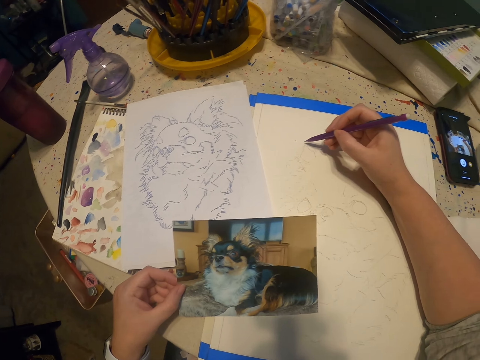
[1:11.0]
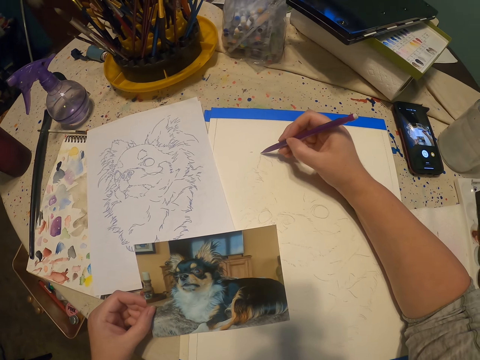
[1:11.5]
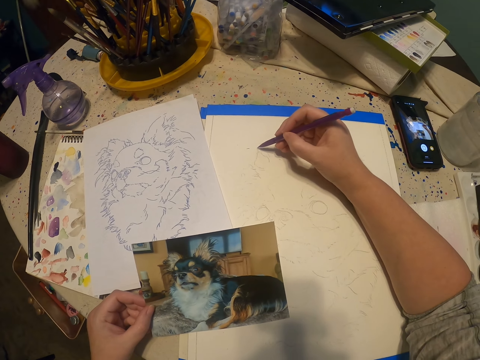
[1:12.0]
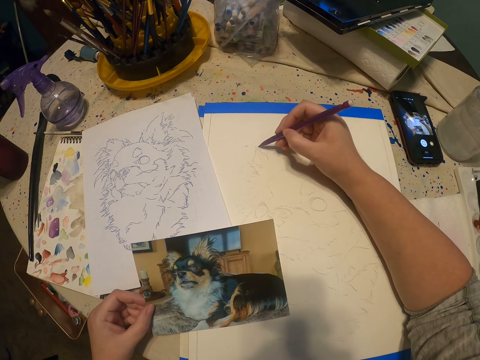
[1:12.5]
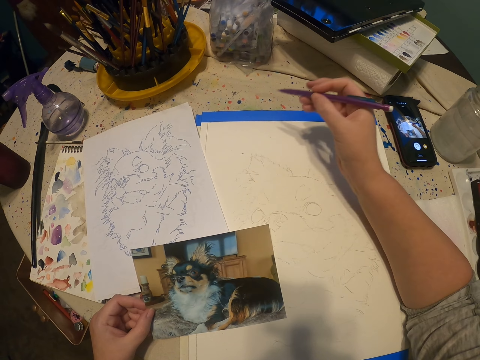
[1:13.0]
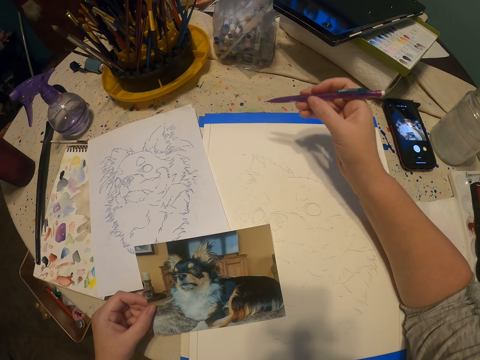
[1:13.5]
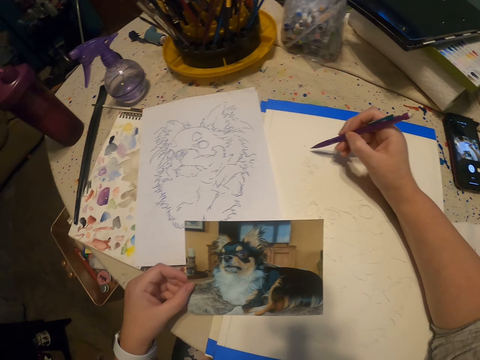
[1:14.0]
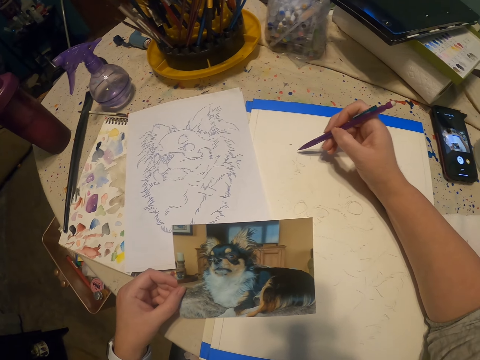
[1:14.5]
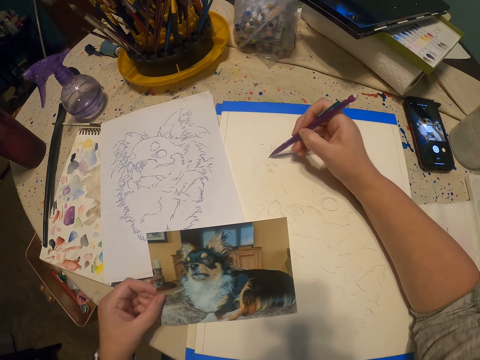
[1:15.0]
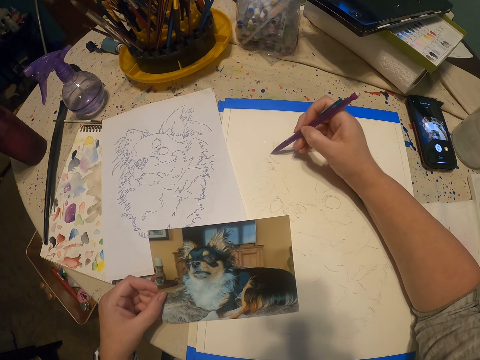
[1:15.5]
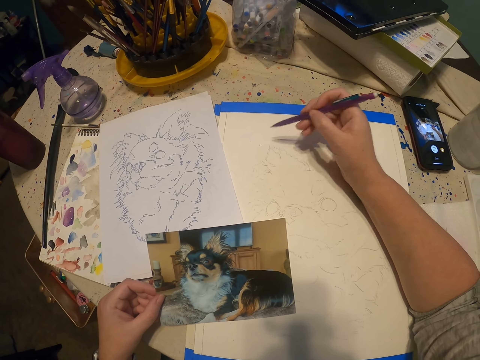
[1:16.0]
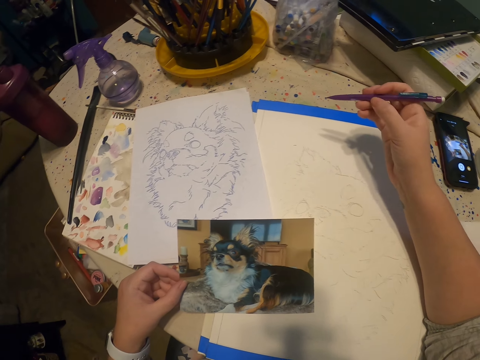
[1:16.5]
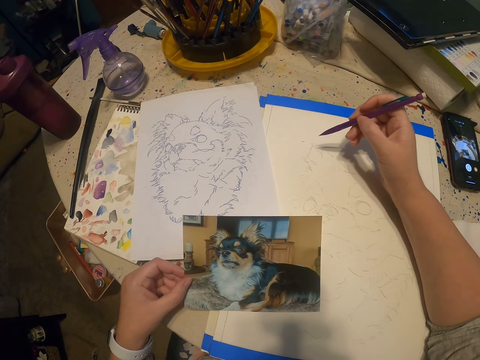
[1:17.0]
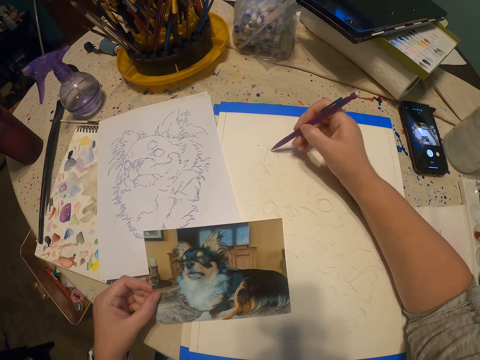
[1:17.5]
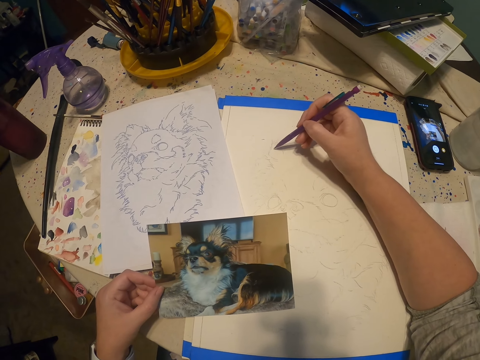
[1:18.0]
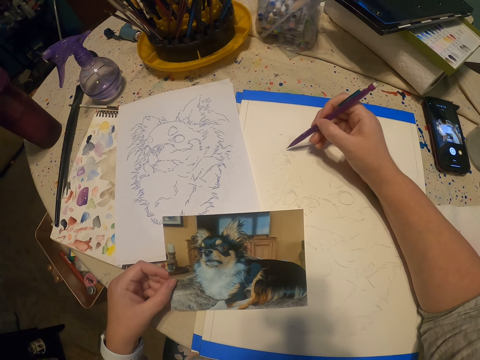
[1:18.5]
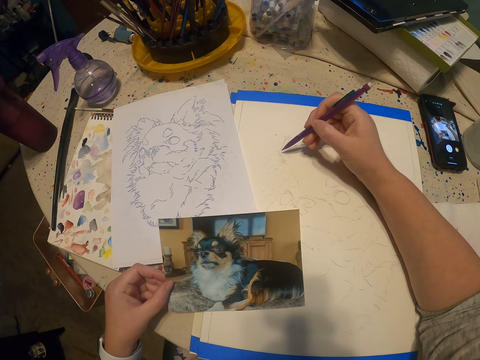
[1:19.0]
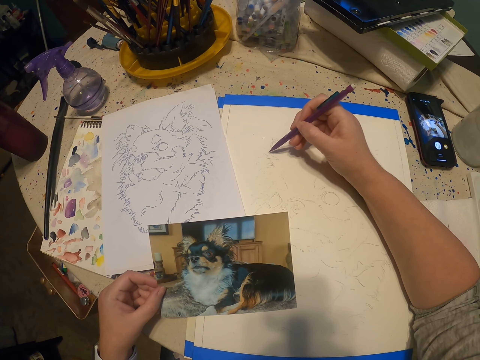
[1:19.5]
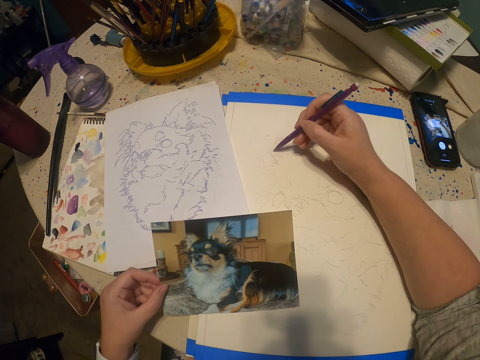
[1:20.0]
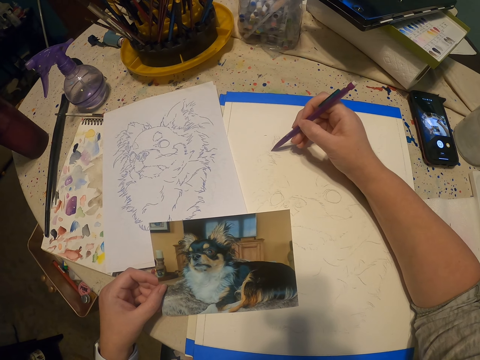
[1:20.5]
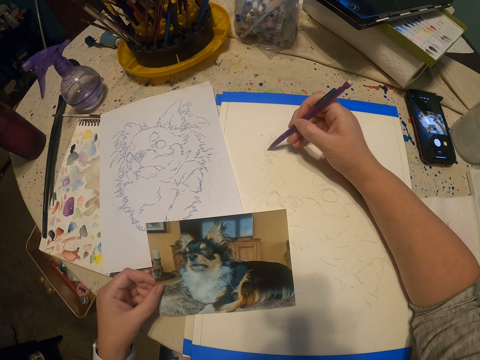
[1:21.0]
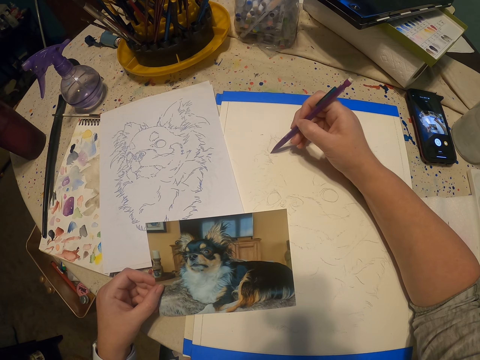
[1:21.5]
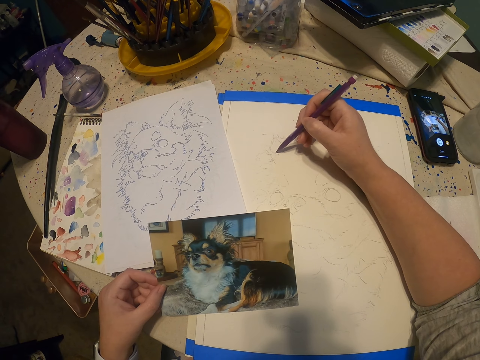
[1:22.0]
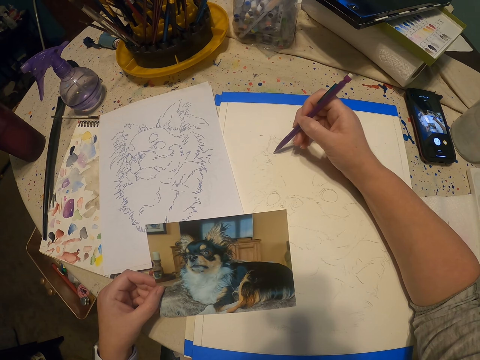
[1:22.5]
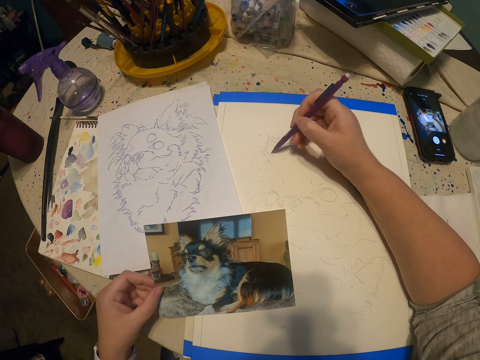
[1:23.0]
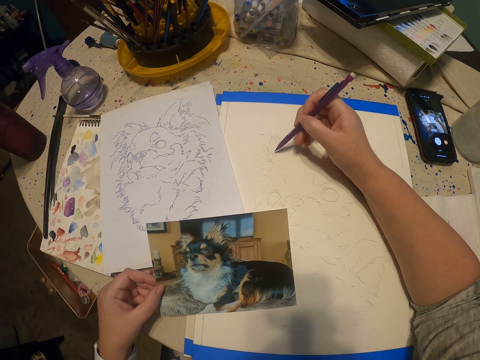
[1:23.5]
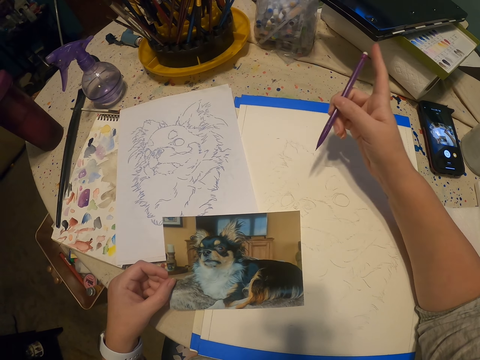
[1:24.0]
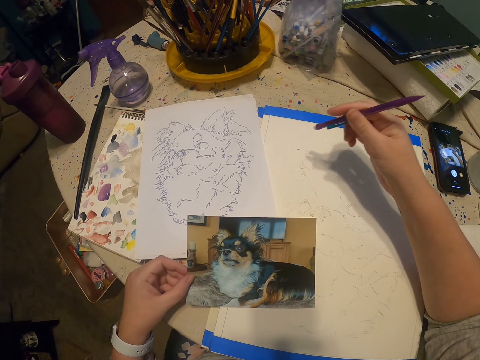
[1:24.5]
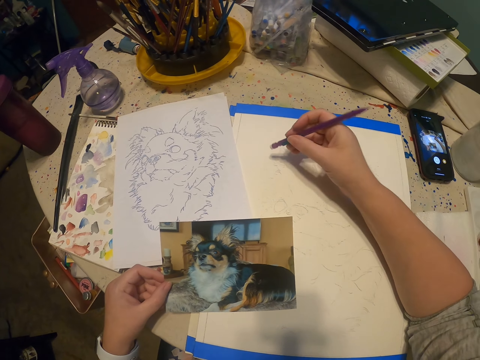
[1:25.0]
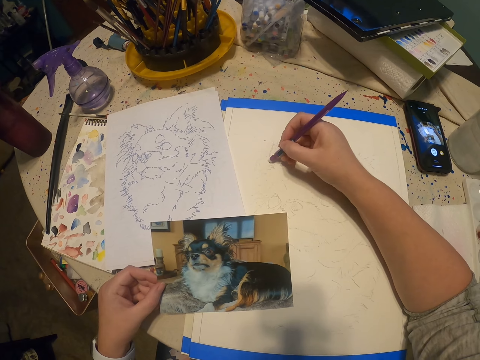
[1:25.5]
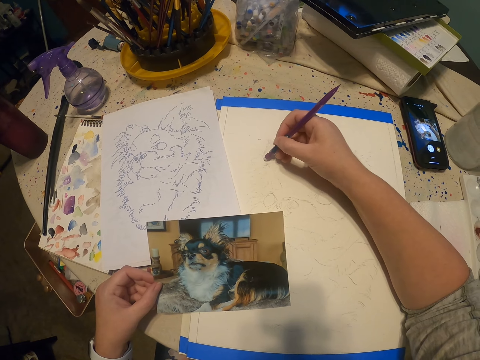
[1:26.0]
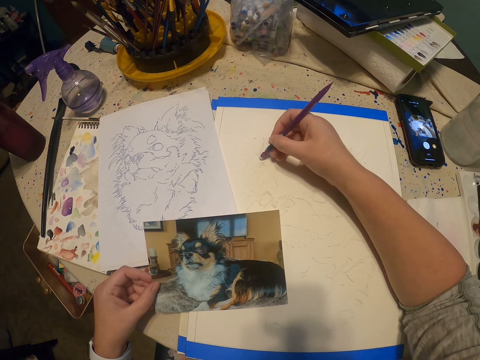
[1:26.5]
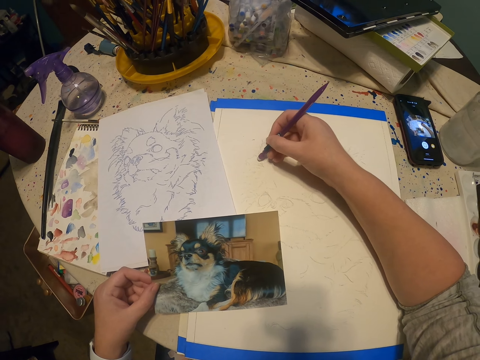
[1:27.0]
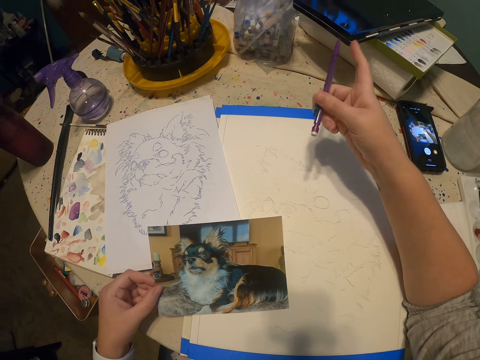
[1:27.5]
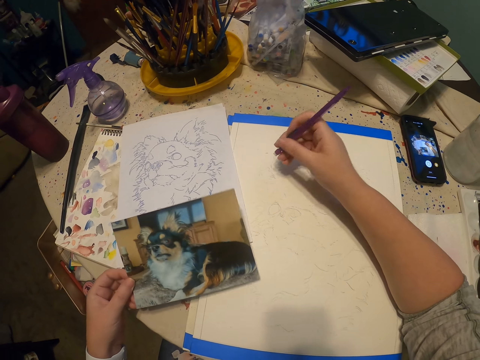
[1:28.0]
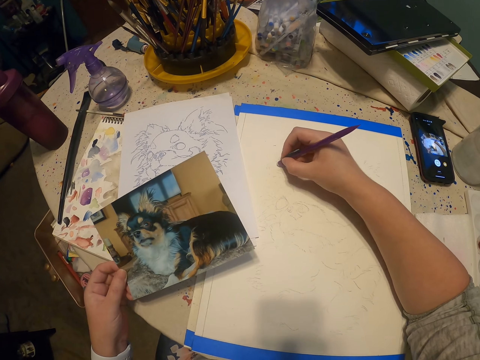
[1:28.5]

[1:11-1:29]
The camera wearer flips a pencil with a hand. They rub a sketch with a rubber.

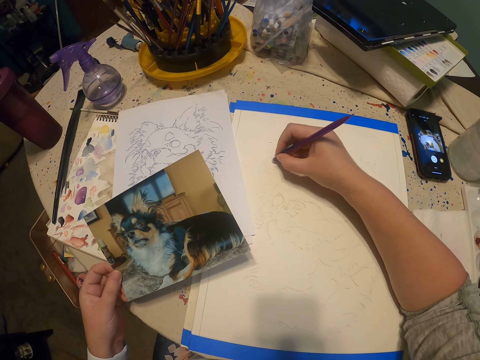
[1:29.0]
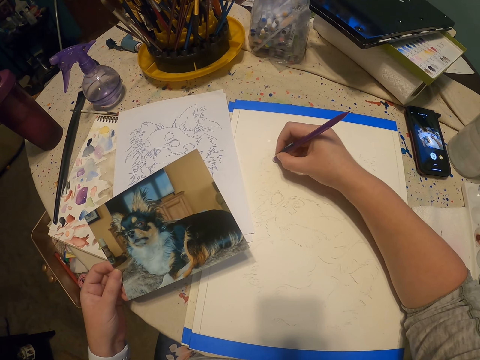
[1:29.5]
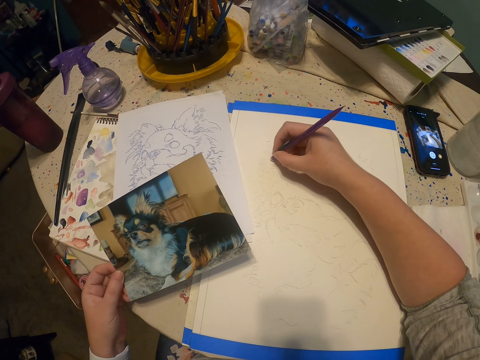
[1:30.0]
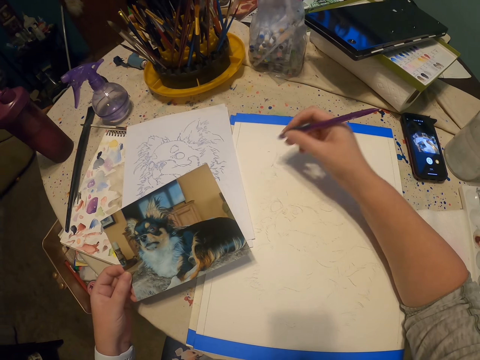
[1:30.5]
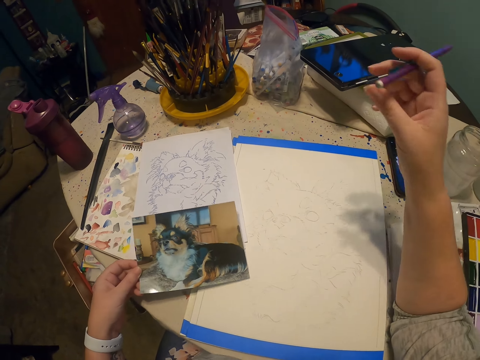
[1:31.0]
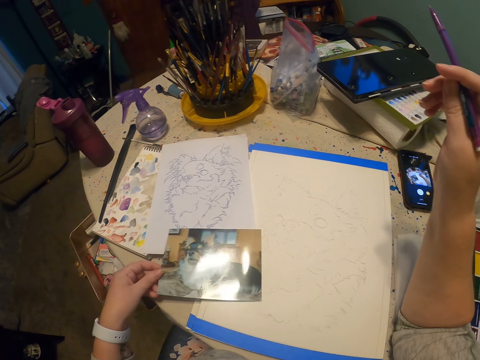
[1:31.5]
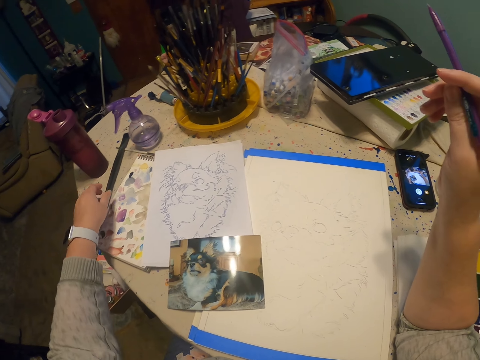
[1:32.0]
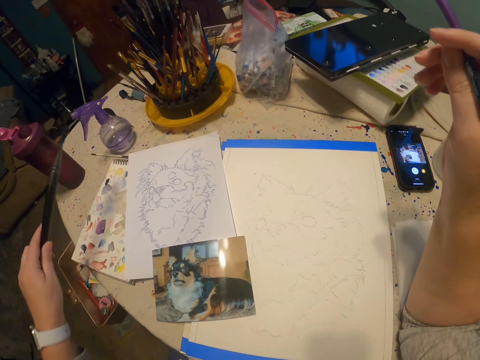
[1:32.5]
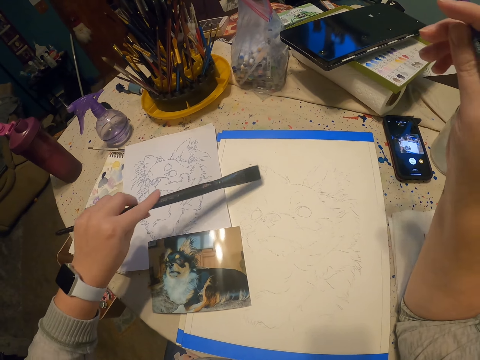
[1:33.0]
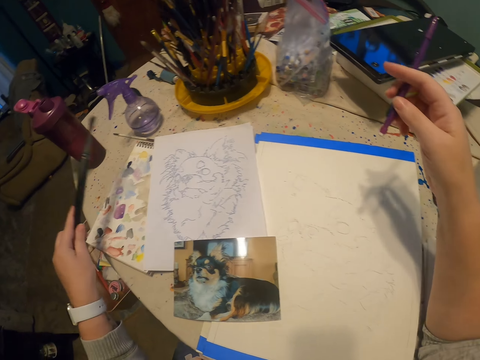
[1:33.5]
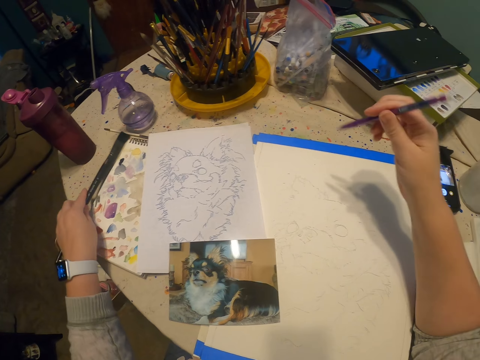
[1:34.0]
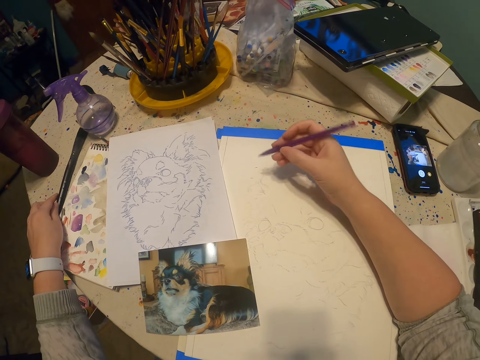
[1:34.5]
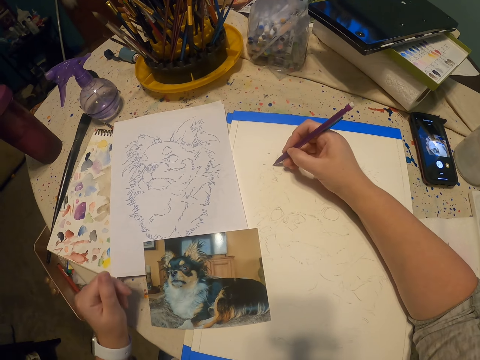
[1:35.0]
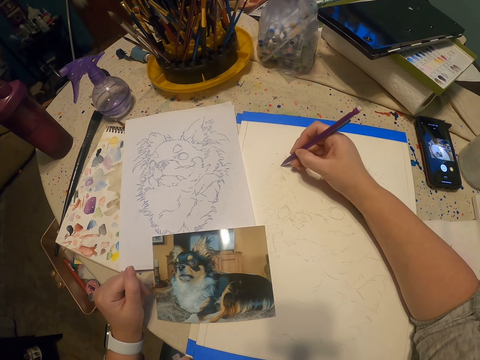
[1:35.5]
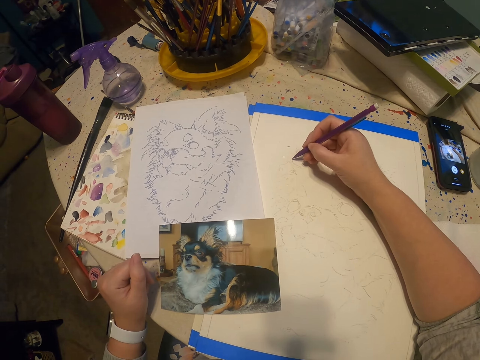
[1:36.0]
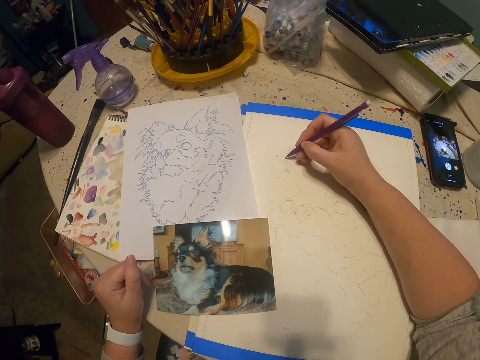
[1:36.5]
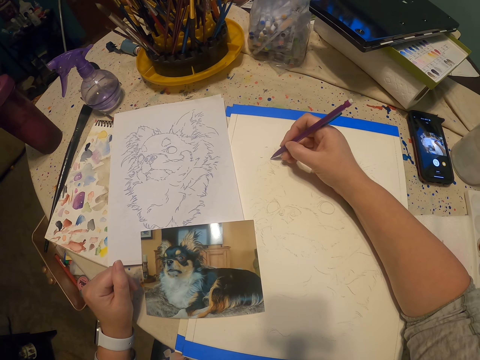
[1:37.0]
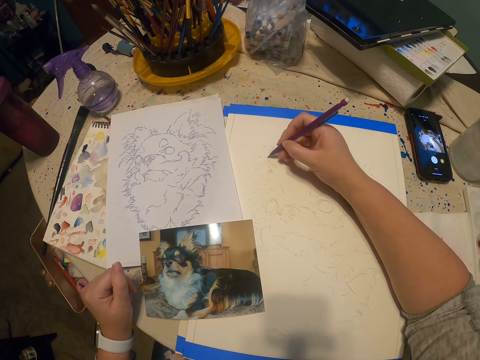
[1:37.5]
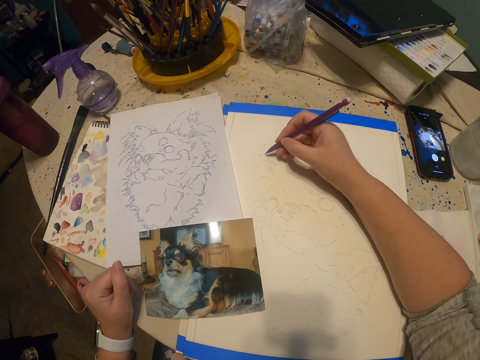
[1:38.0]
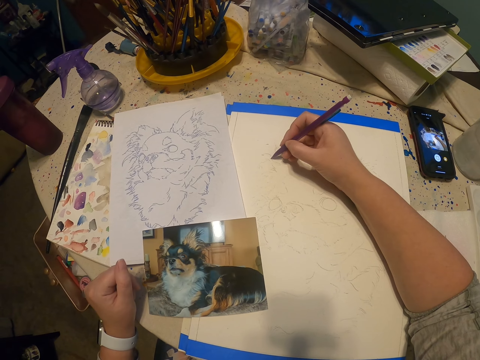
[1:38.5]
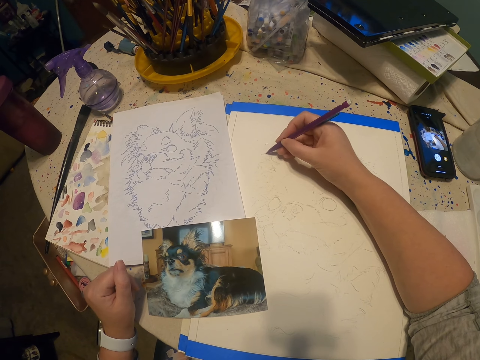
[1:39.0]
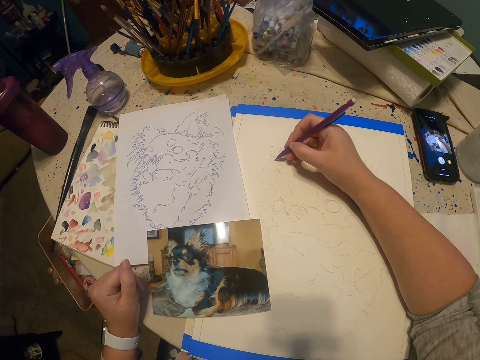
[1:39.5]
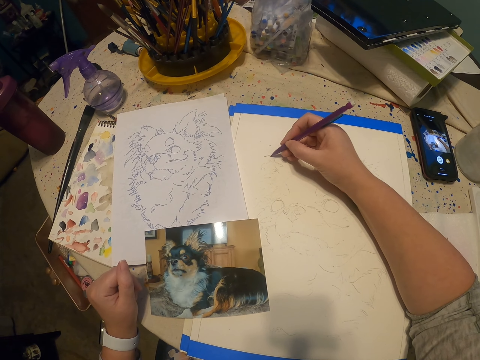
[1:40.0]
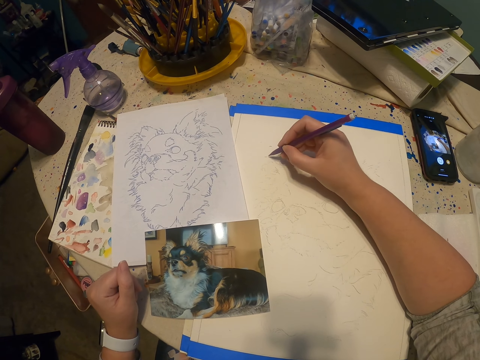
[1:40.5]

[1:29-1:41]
The camera wearer flips a pencil with a hand. They put down a portrait on a drawing book. They pick up a paintbrush on a table. They wipe dirt on the drawing book. They put down the paintbrush. They put a hand on the table. They draw a sketch of a dog on the drawing book with the pencil.
